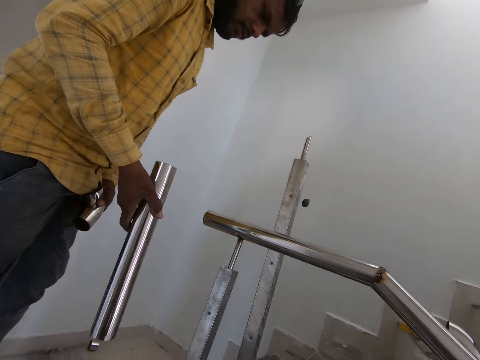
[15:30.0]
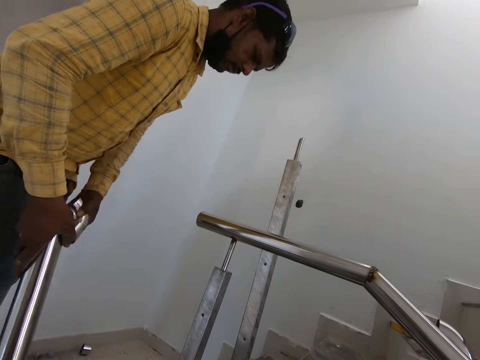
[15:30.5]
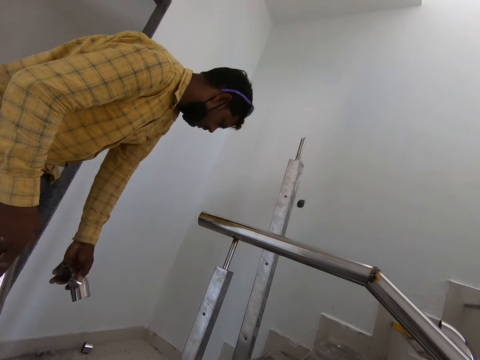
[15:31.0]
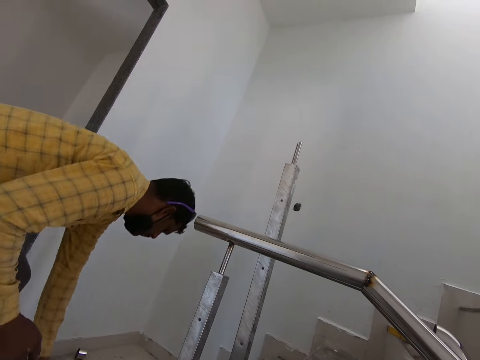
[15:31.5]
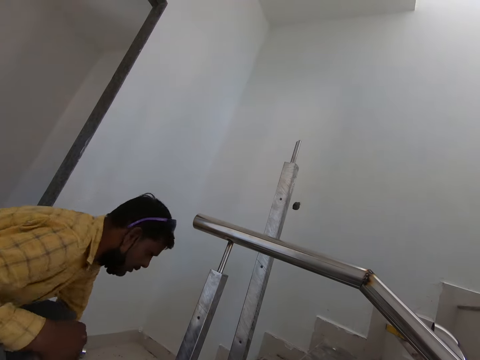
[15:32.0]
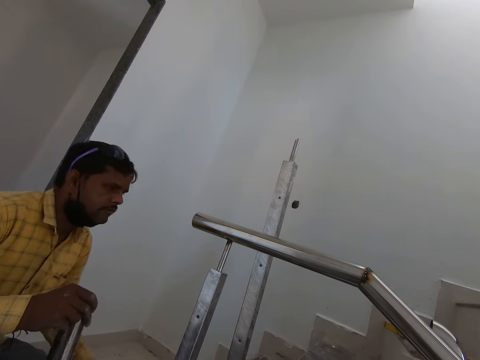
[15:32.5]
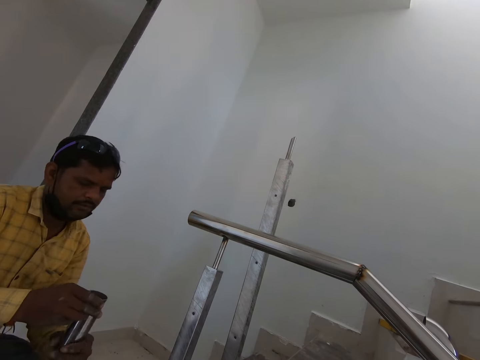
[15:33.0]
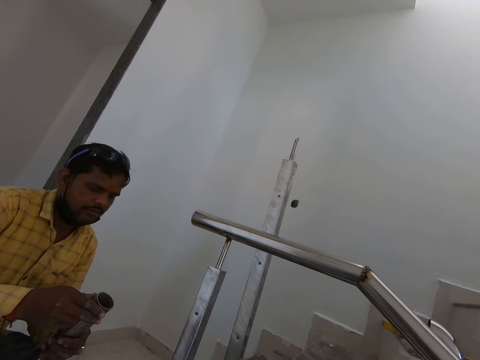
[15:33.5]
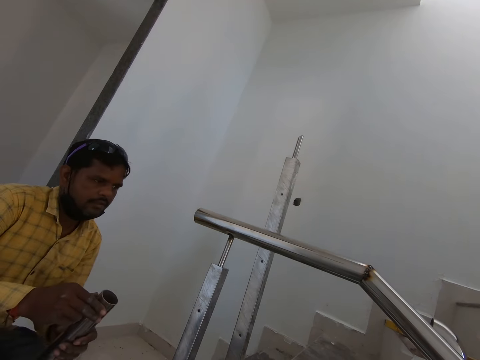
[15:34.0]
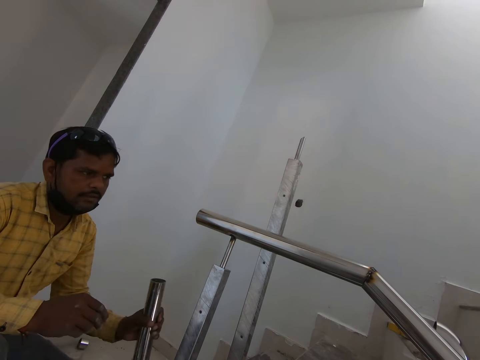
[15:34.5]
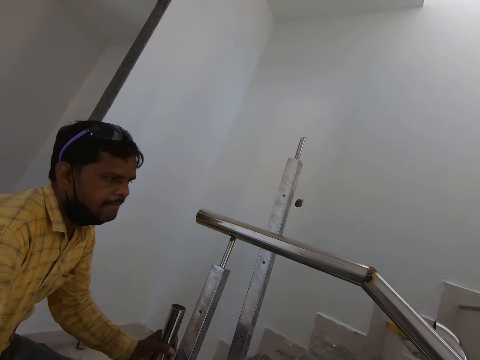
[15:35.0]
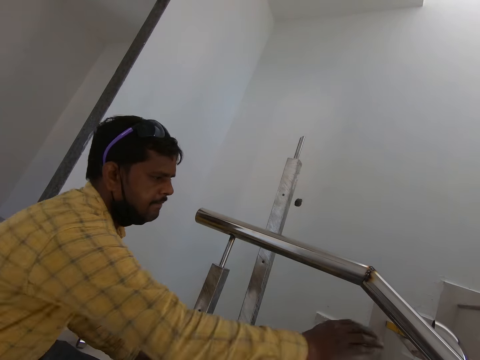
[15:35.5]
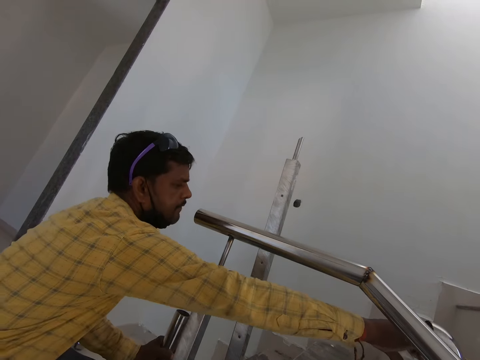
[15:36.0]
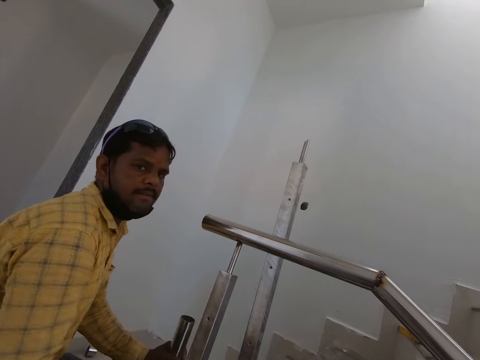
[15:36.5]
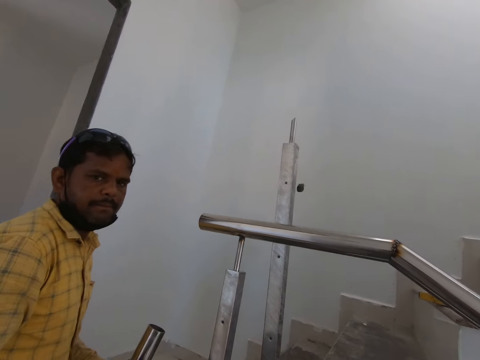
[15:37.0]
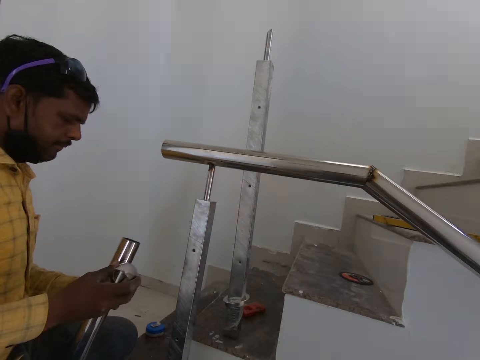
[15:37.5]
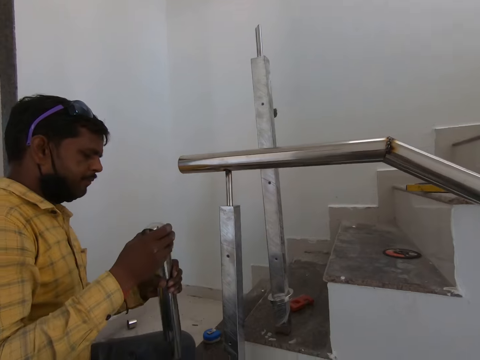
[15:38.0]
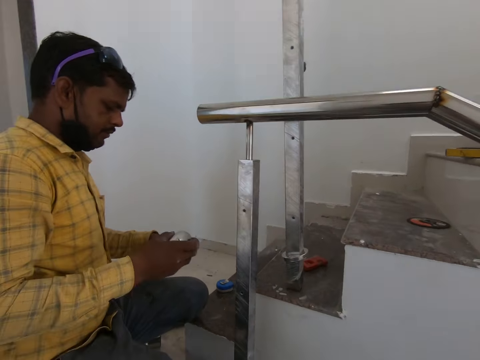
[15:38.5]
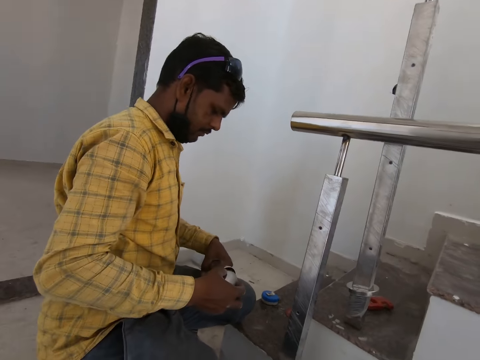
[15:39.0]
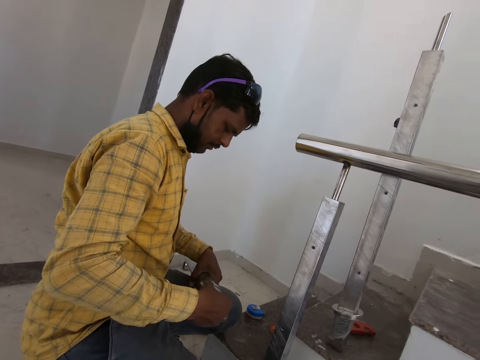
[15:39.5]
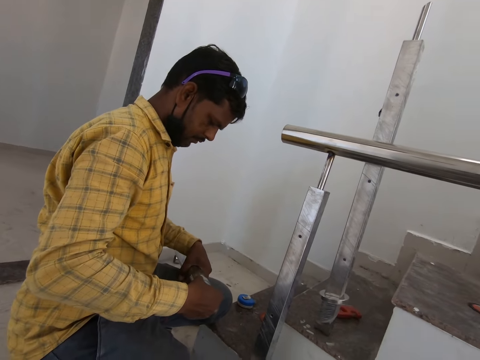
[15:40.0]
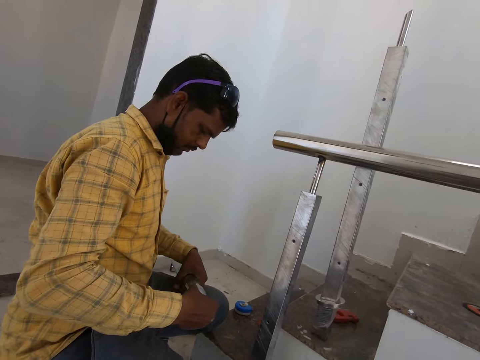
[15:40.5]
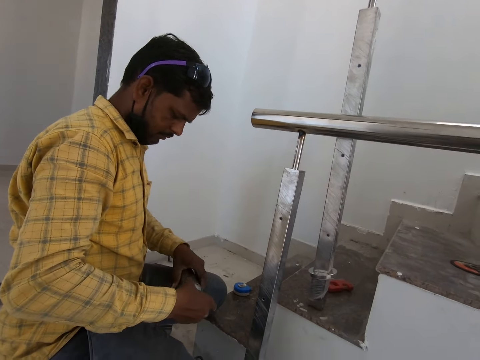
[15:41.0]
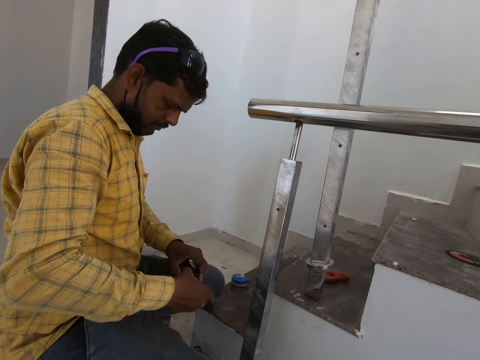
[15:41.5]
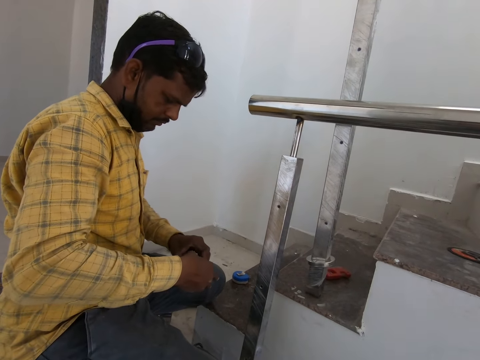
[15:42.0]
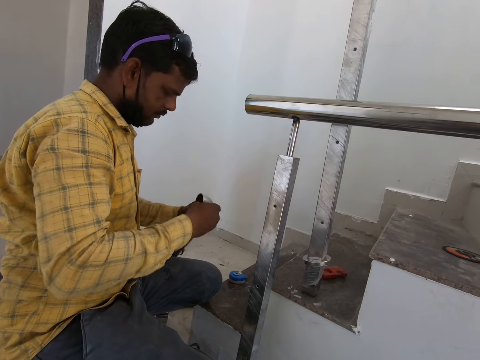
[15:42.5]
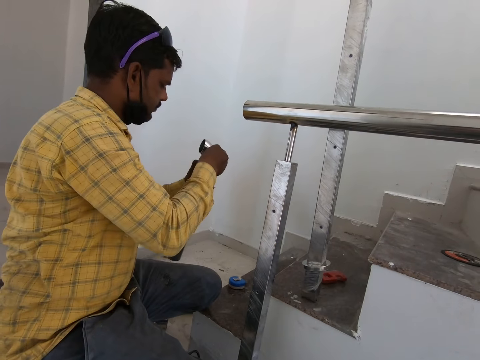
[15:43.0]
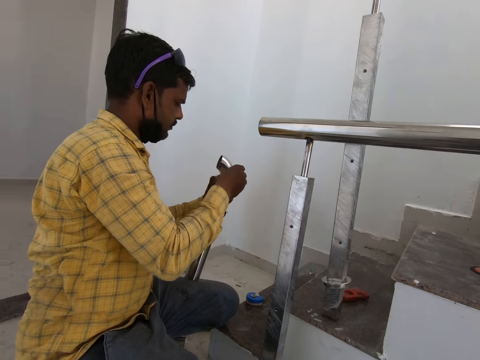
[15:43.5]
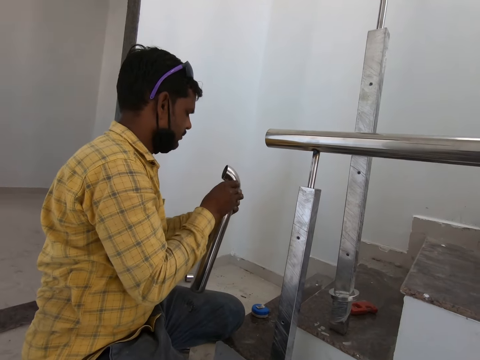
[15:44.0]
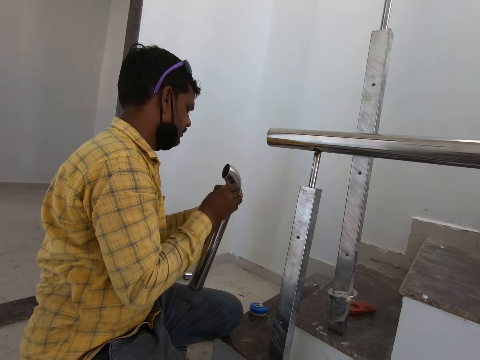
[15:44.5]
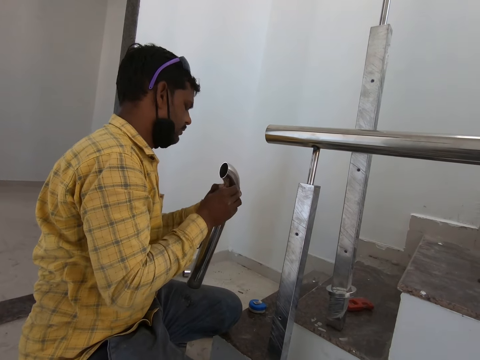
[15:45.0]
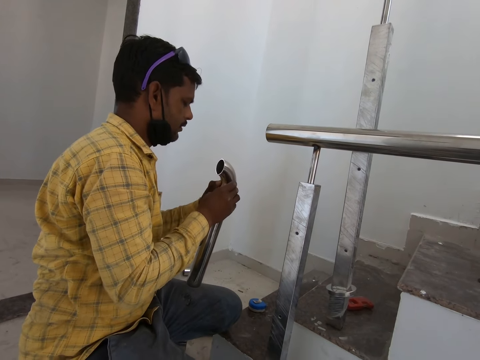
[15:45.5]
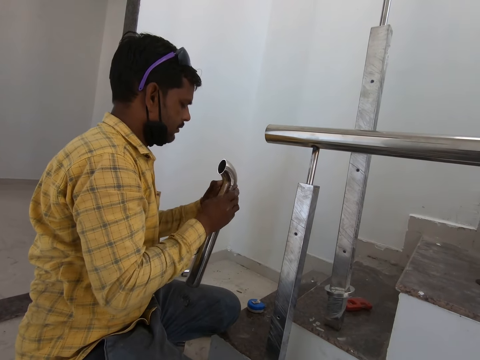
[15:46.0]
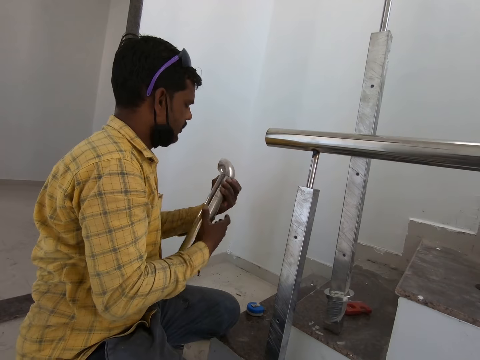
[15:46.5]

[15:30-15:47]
A man puts the metal bar on the floor. He takes a curved steel pipe. He fits the steel pipes.

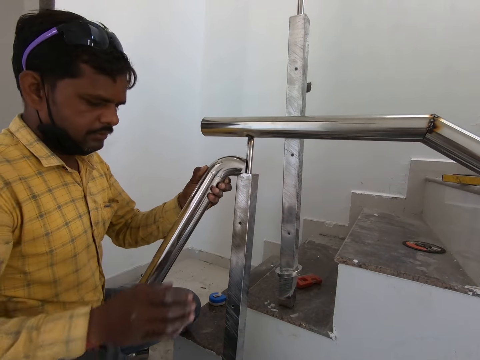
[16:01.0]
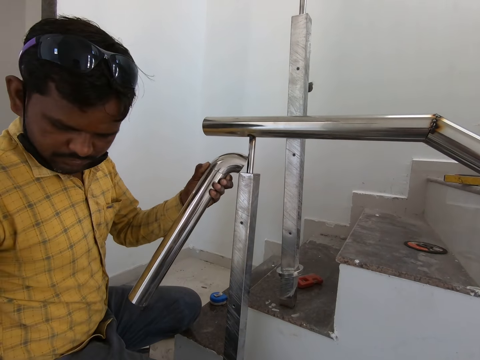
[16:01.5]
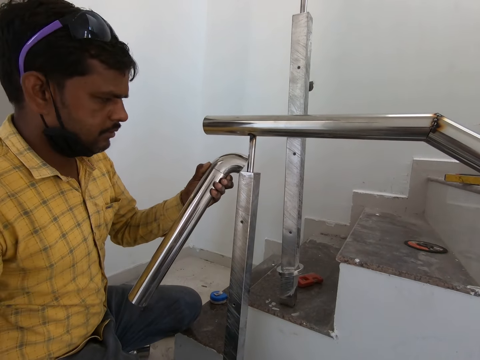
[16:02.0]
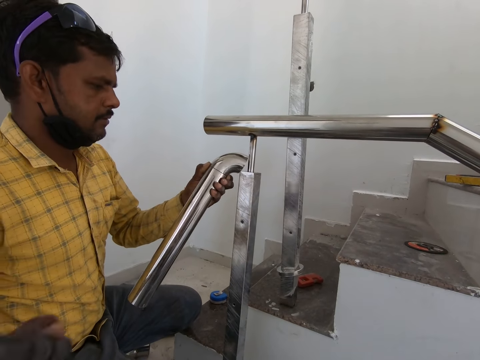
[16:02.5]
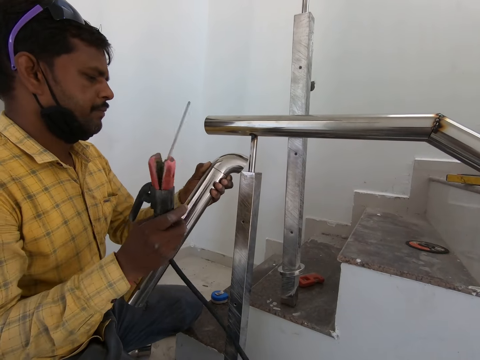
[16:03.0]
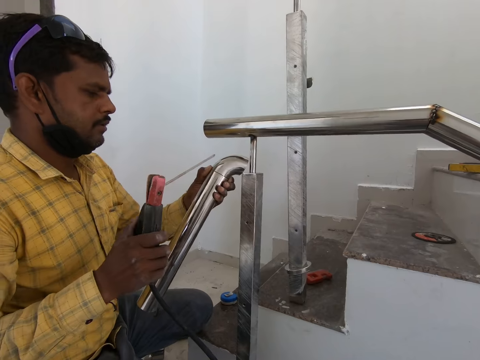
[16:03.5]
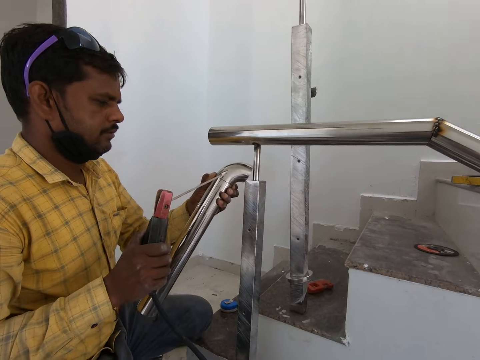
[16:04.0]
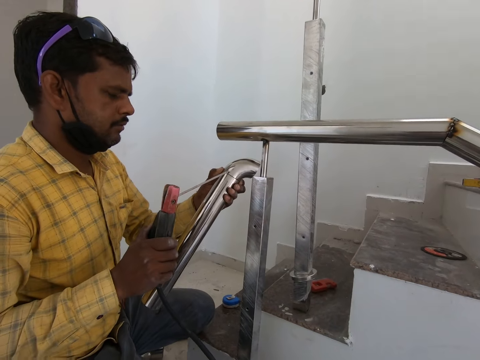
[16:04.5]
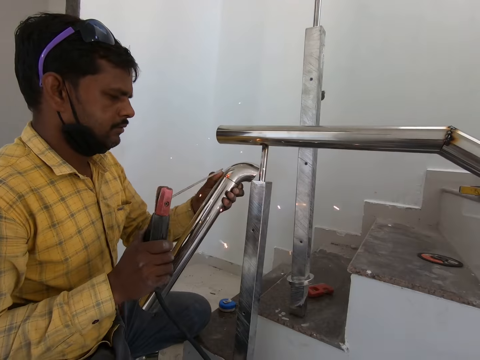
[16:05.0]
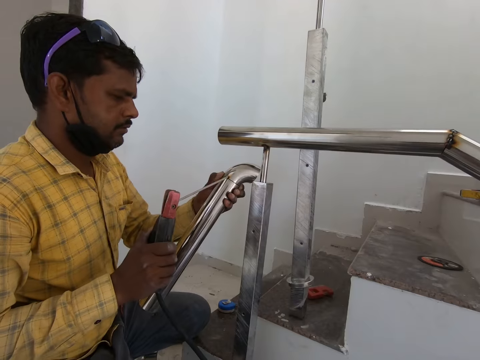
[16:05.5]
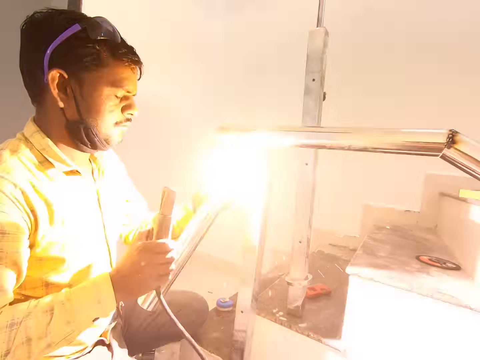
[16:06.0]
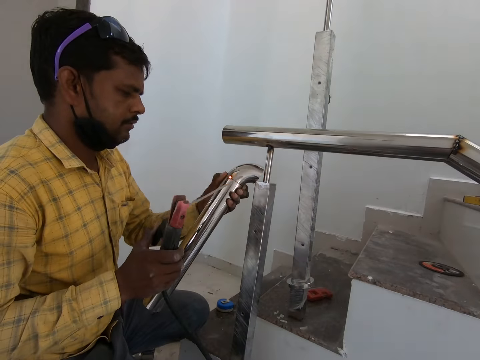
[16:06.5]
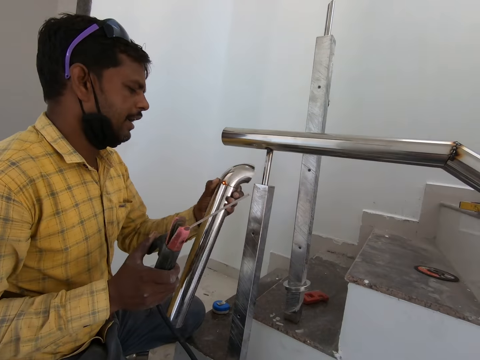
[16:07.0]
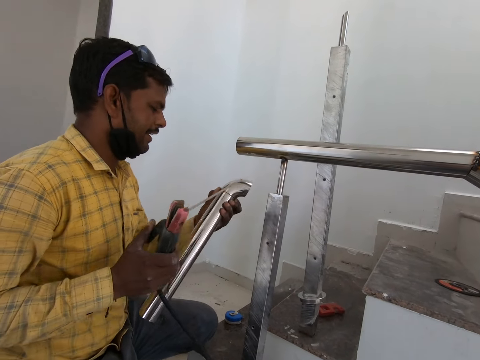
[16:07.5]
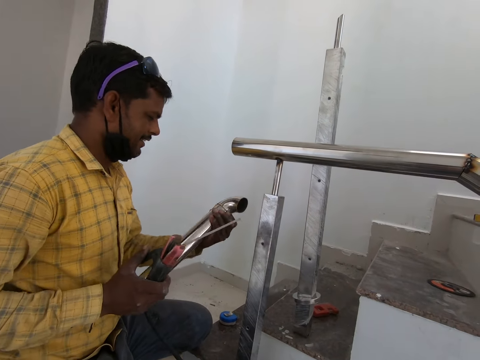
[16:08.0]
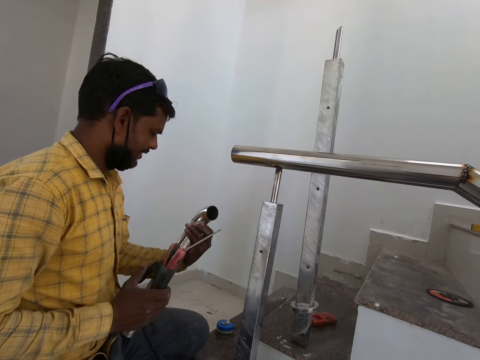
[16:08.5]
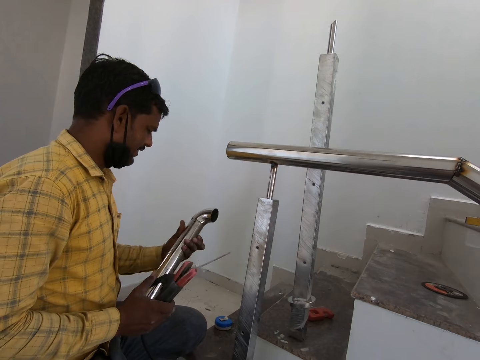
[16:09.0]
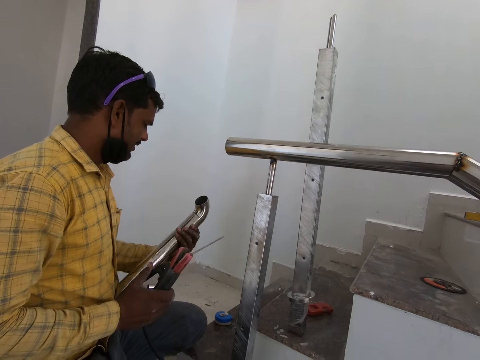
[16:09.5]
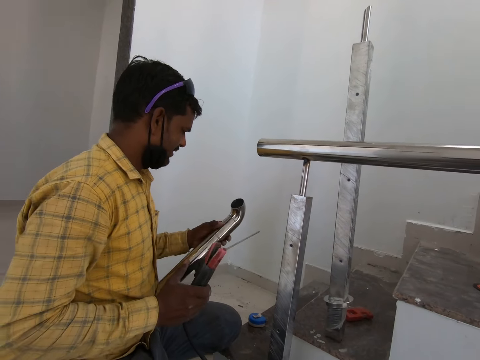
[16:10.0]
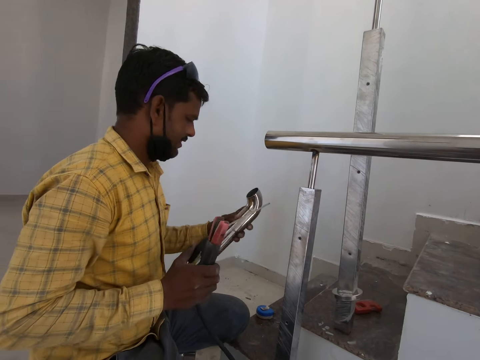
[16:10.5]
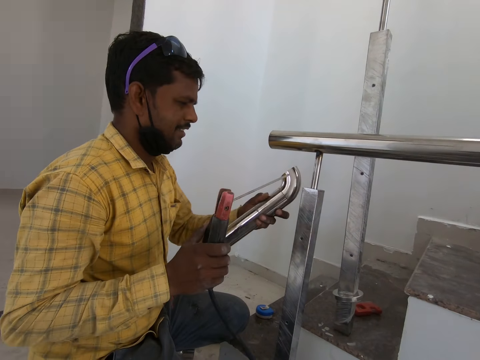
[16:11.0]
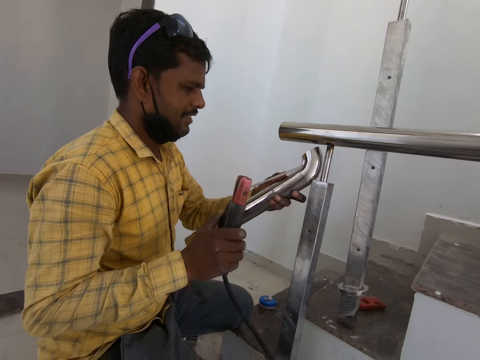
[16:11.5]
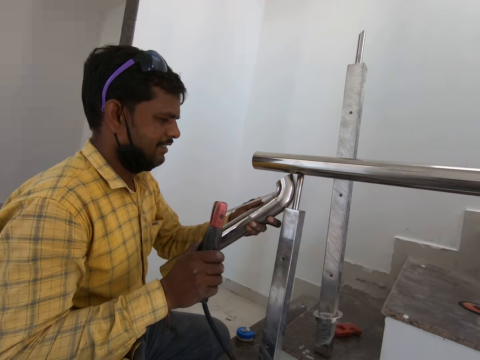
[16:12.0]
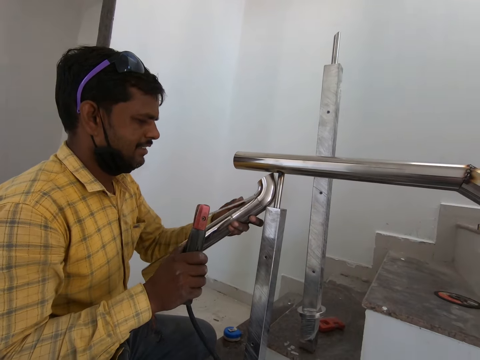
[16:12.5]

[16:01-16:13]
A man welds a metal bar. He turns the metal bar.
